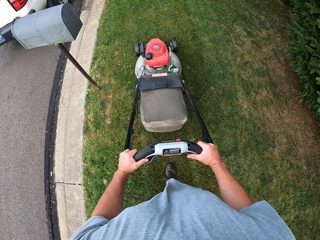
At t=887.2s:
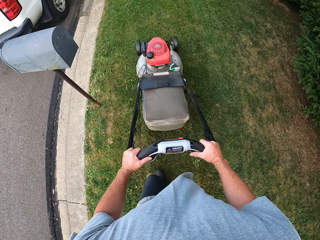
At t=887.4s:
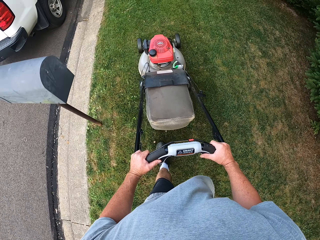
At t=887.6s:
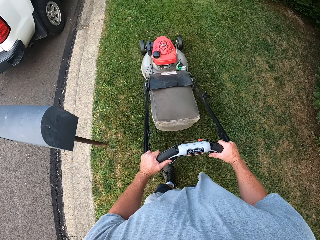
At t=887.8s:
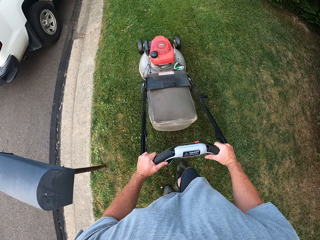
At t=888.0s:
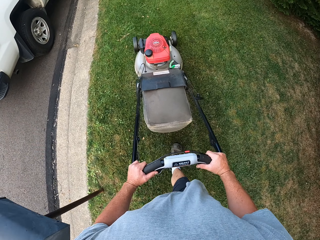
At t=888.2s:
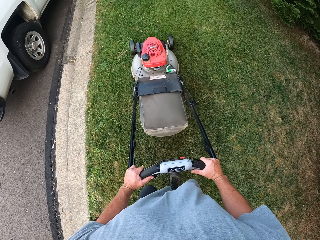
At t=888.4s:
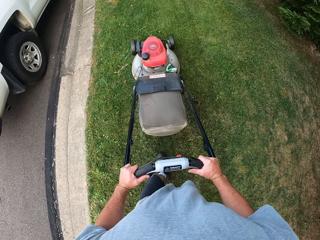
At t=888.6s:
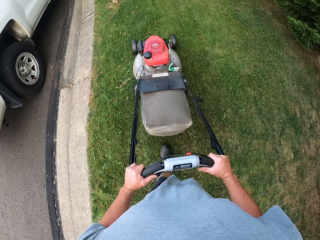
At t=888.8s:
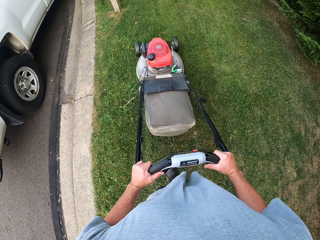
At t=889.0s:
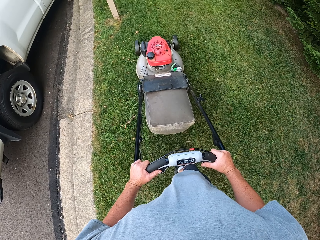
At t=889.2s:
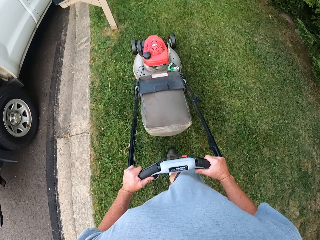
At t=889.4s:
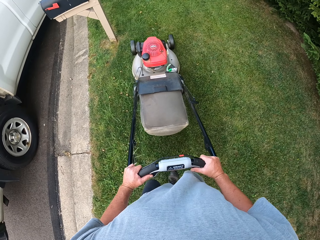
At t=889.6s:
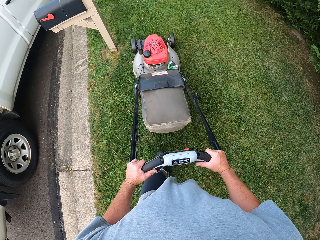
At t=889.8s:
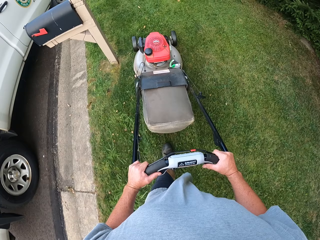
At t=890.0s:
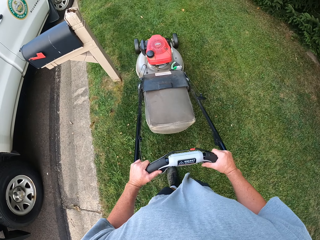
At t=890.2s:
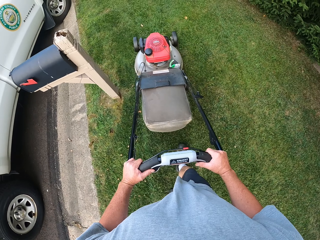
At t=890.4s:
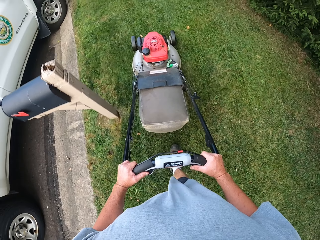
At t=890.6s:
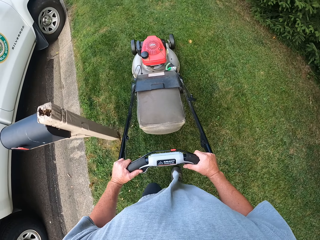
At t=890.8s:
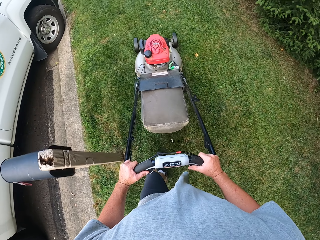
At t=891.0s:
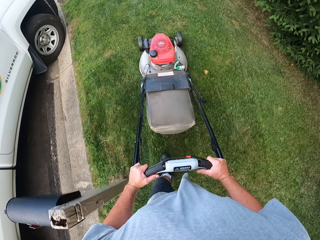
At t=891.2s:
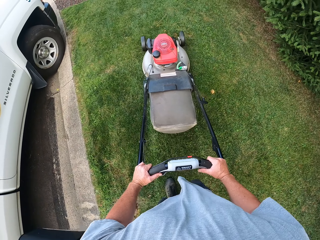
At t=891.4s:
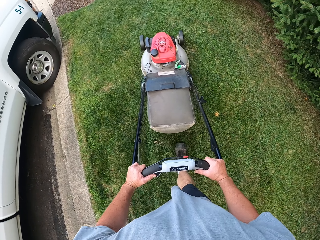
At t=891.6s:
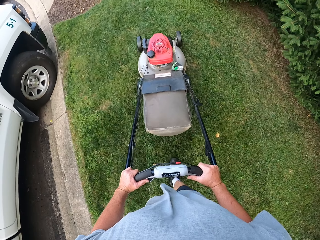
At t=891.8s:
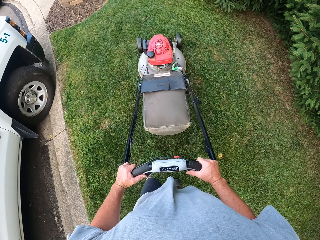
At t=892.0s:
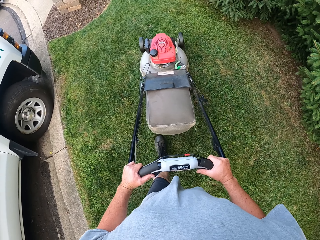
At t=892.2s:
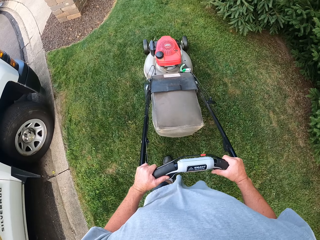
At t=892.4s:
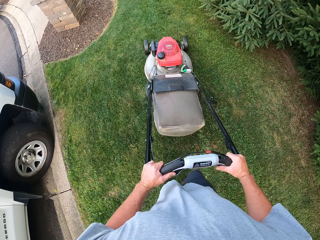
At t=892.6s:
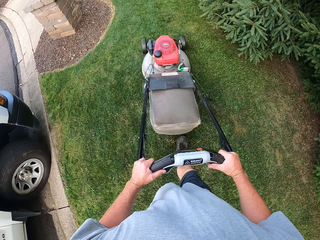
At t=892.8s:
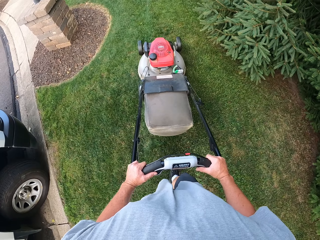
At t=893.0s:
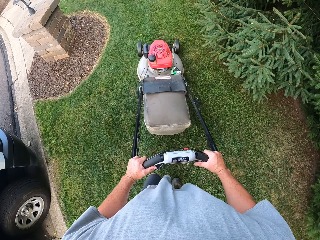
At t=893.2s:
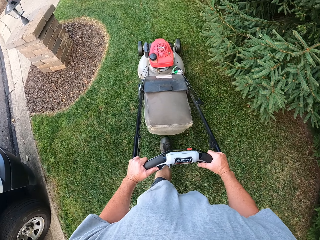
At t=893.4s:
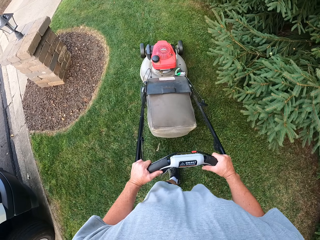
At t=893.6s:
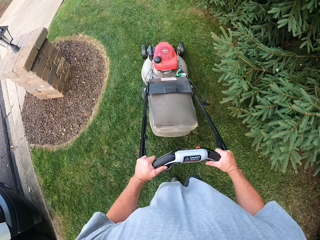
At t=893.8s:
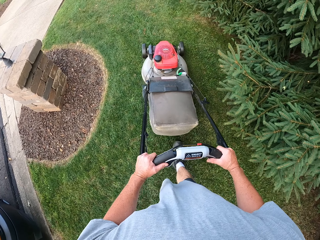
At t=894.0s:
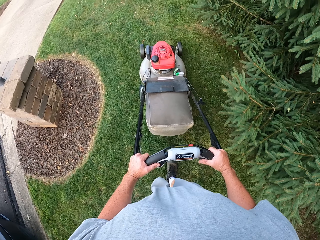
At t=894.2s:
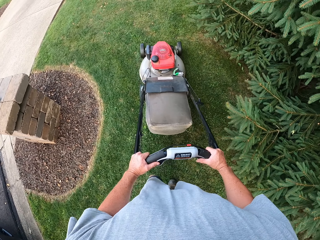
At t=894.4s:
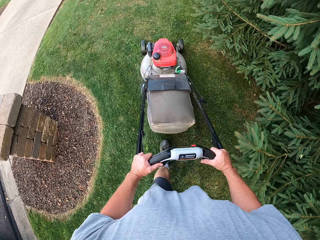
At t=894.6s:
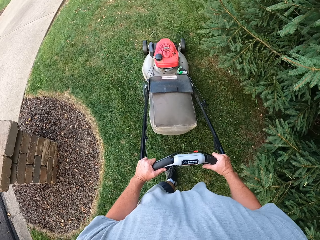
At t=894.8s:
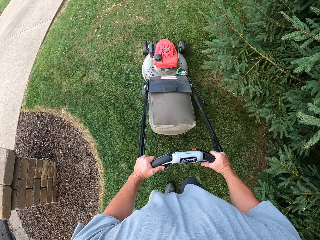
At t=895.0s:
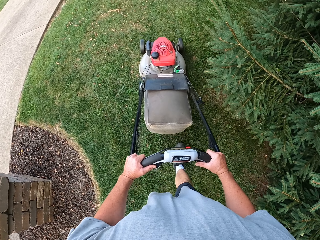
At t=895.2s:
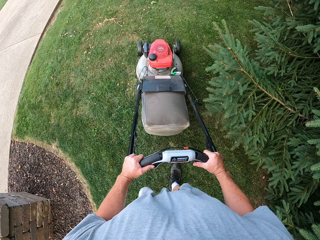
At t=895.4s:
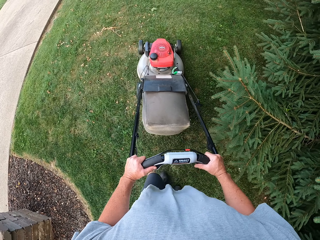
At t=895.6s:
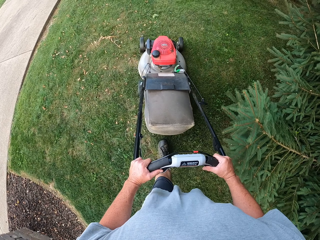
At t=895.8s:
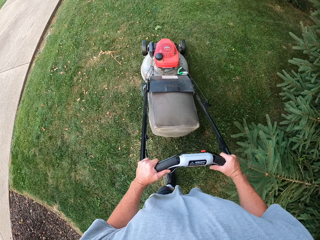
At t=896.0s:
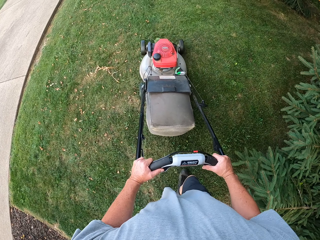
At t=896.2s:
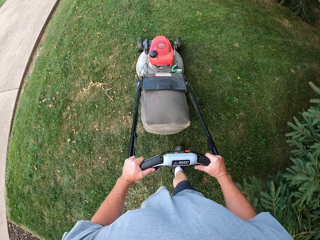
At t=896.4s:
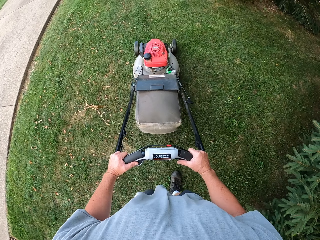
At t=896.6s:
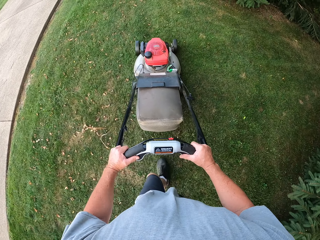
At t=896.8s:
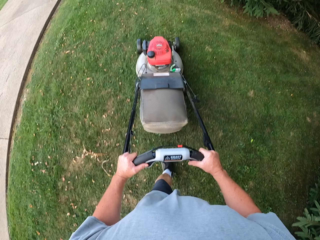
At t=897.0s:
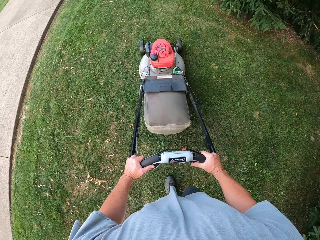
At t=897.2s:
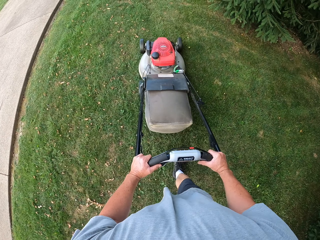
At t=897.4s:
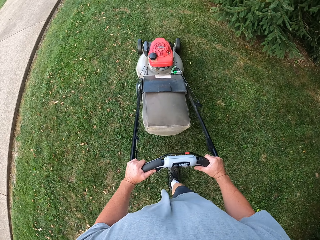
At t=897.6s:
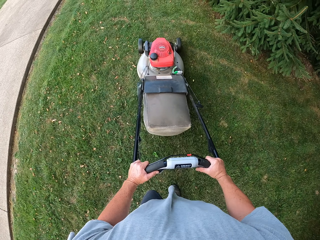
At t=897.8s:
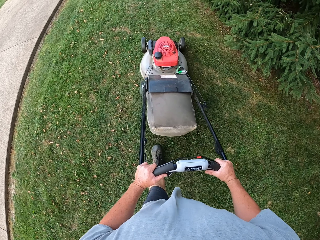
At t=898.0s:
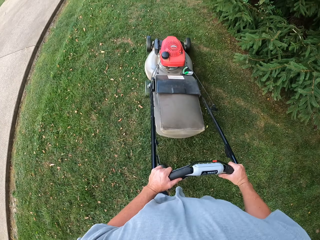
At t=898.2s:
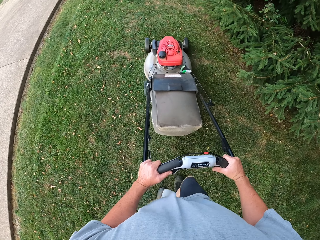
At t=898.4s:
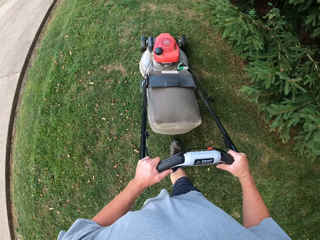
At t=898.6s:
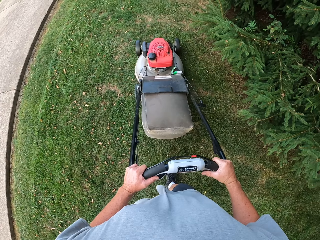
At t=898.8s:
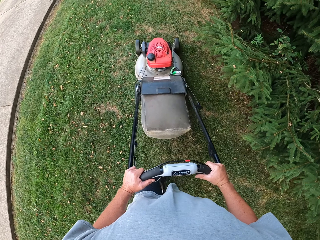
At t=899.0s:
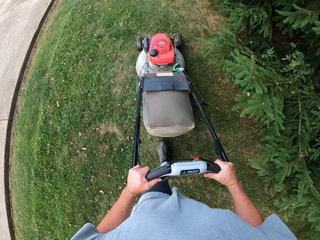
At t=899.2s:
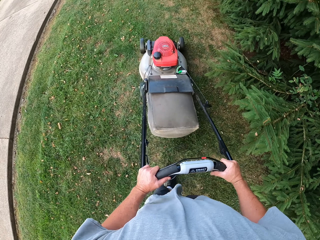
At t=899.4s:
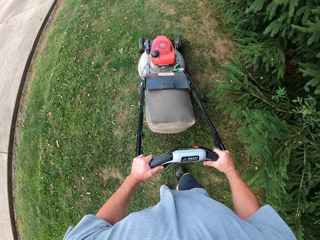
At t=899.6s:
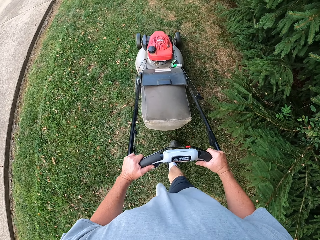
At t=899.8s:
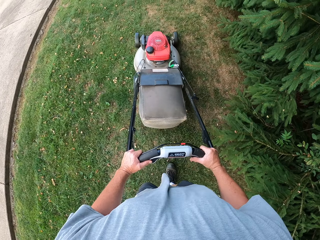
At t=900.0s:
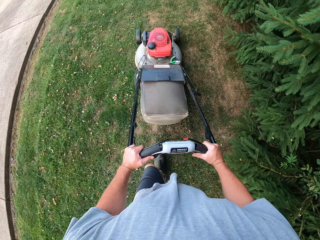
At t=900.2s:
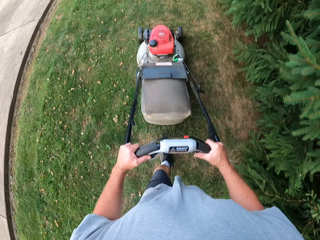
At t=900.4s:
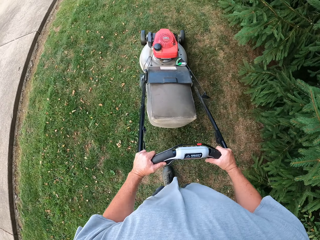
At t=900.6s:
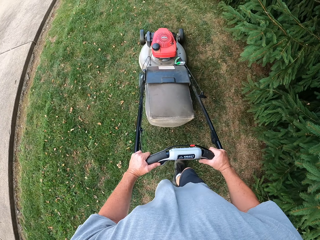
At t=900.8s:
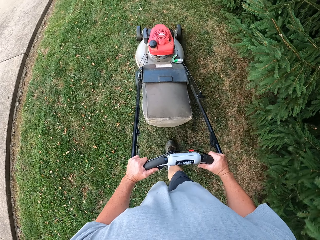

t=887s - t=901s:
The camera wearer cuts grass with a lawn mower repeatedly.

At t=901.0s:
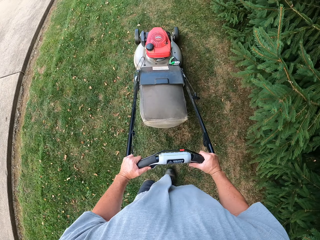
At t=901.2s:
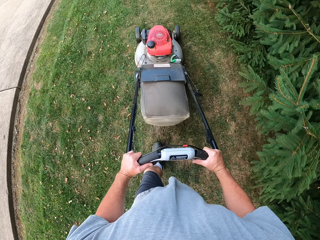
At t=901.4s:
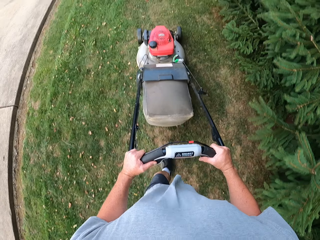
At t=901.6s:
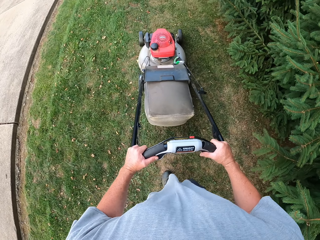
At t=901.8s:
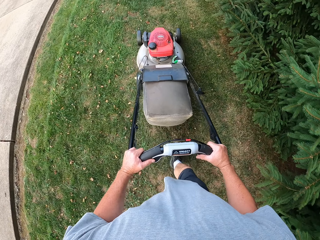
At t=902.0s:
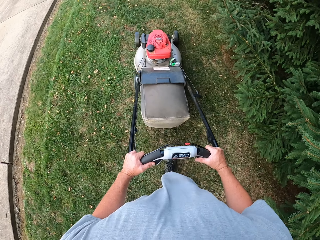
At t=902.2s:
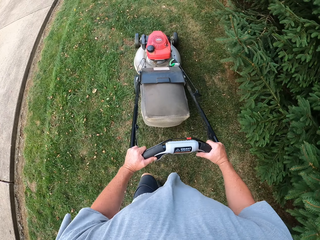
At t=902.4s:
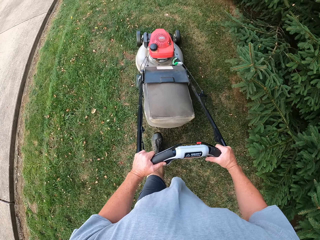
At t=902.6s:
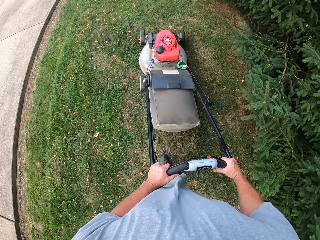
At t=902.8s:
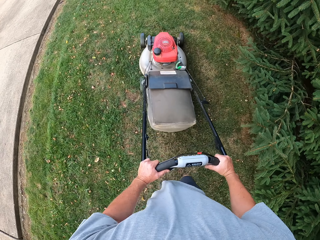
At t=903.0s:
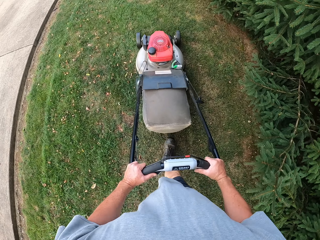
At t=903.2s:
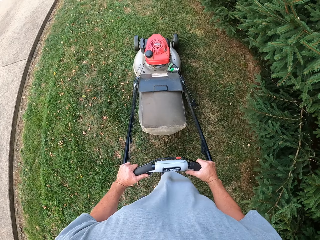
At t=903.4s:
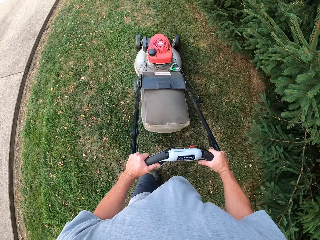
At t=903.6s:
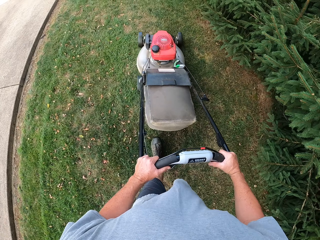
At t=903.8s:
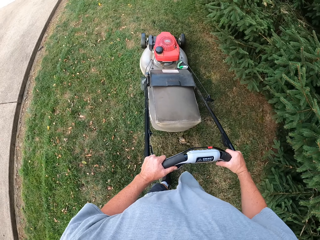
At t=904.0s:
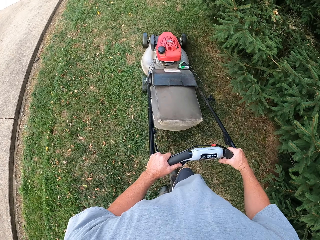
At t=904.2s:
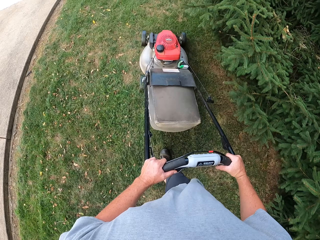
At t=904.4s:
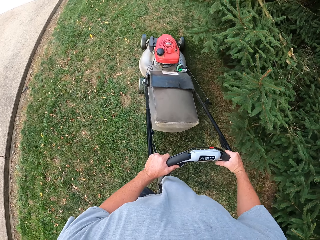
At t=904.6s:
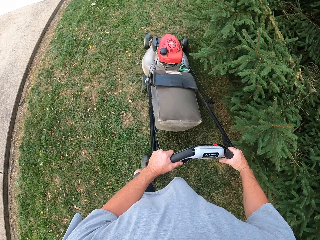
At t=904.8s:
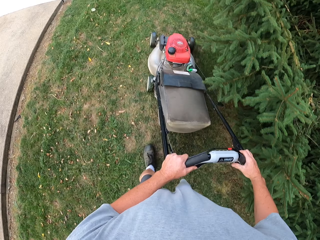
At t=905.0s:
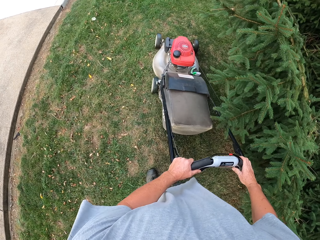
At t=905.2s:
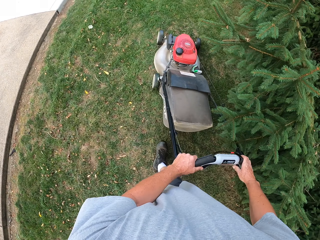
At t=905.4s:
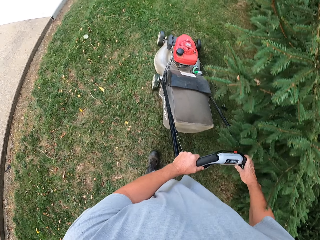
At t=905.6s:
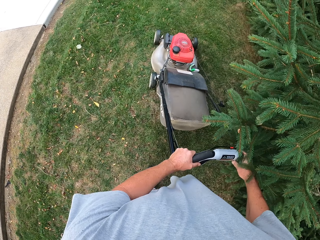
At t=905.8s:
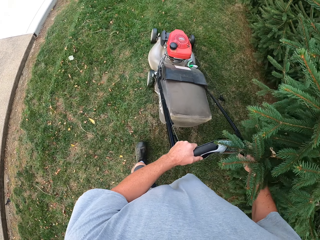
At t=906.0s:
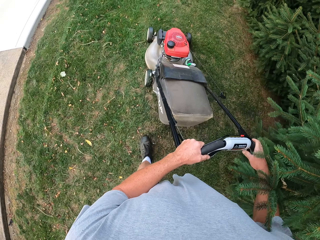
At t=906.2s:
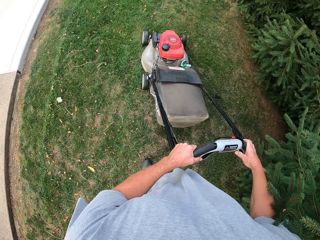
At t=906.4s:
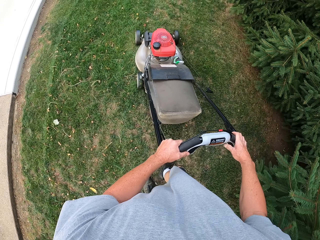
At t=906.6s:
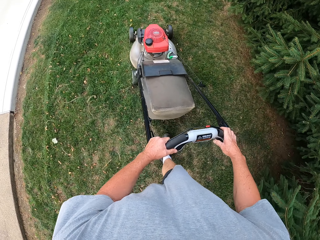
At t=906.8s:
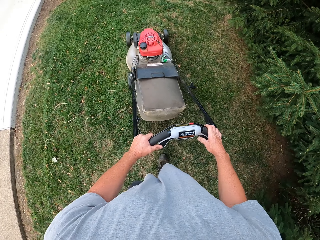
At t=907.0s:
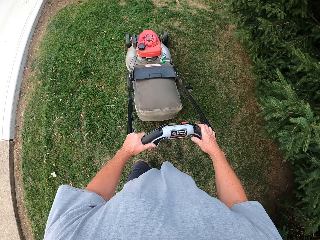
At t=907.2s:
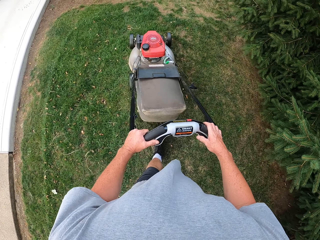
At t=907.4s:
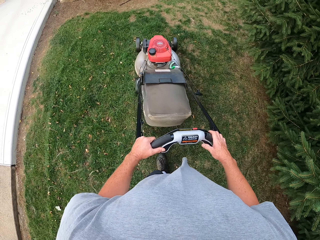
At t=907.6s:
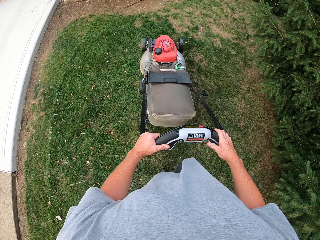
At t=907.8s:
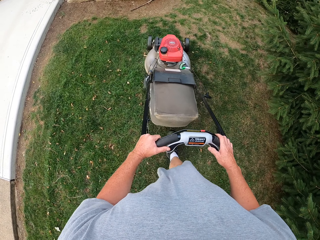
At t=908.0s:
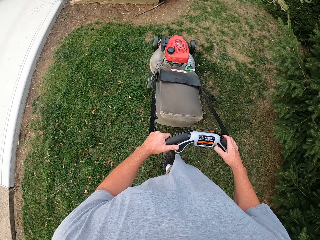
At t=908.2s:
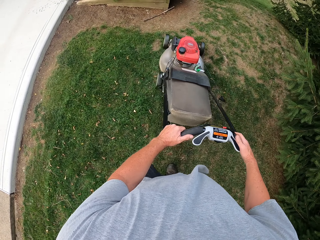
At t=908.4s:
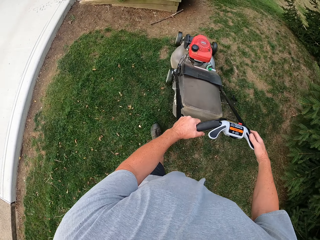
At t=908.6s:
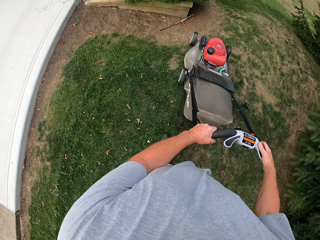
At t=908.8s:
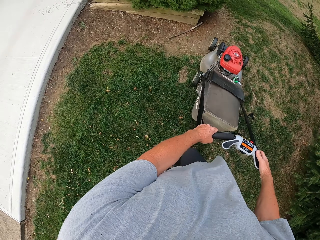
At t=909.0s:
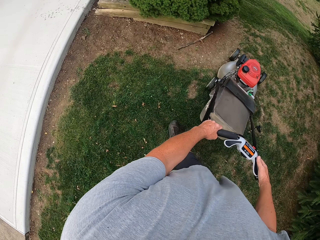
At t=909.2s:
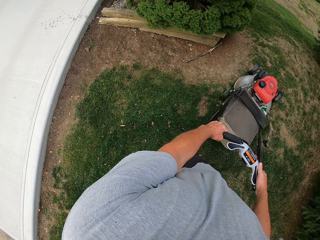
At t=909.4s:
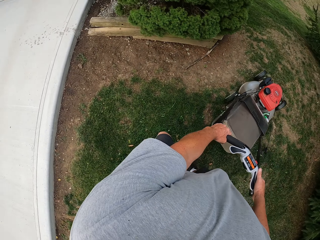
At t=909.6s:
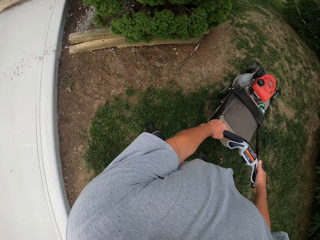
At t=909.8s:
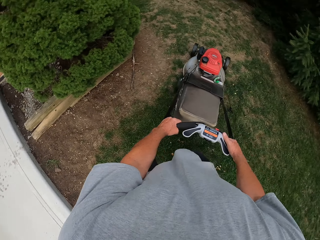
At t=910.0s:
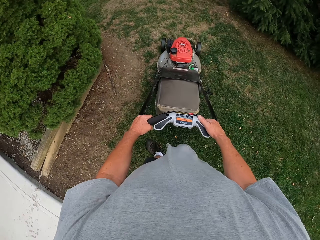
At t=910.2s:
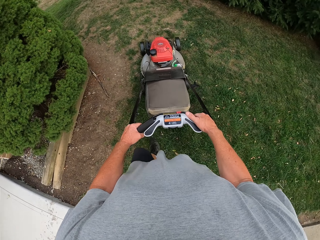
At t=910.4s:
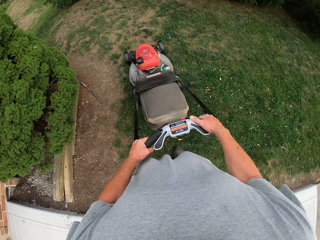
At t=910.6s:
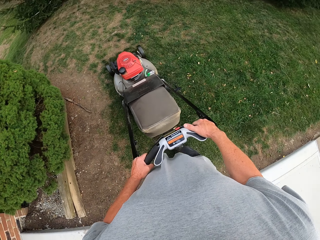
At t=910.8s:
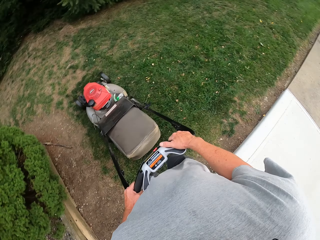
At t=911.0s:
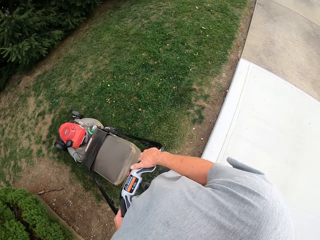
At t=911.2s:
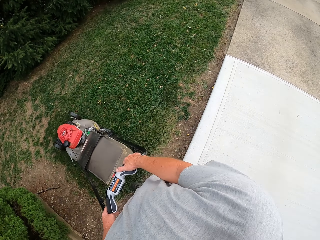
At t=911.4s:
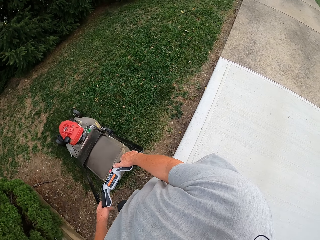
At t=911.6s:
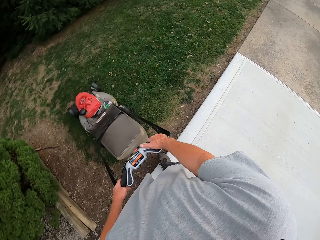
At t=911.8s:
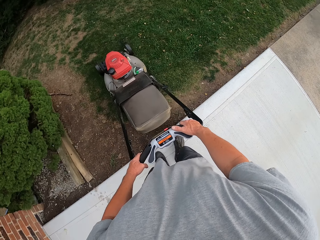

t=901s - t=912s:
The camera wearer cuts grass with a lawn mower. They cut grass with the lawn mower again. They turn the lawn mower. They turn around. They reverse the lawn mower. They step on the pavement.
